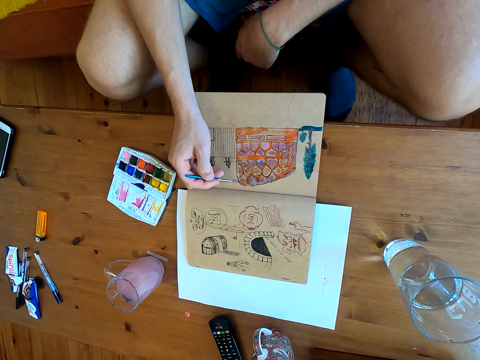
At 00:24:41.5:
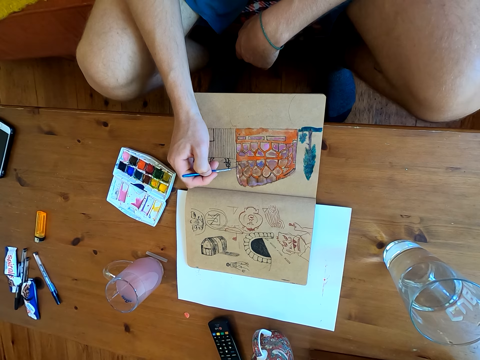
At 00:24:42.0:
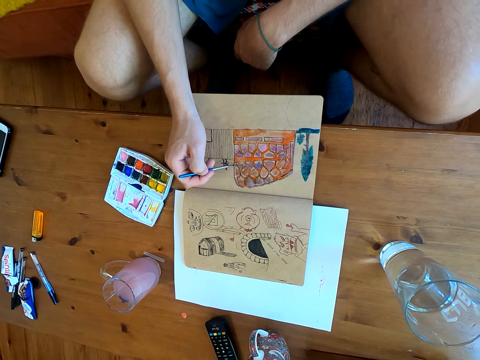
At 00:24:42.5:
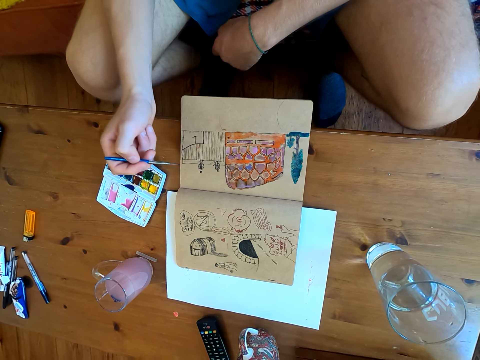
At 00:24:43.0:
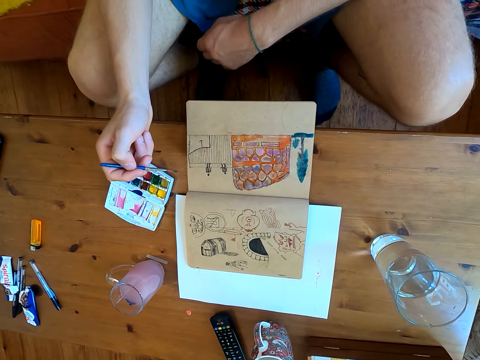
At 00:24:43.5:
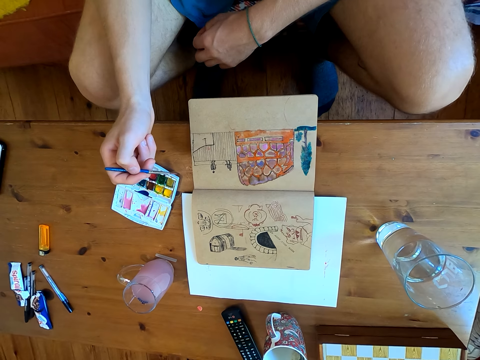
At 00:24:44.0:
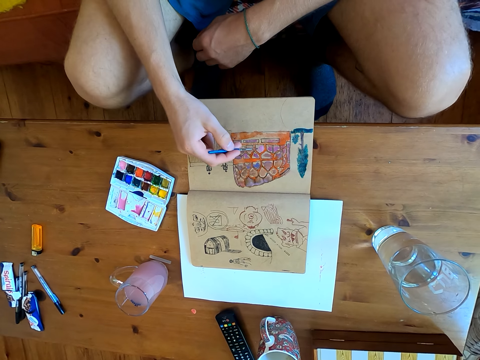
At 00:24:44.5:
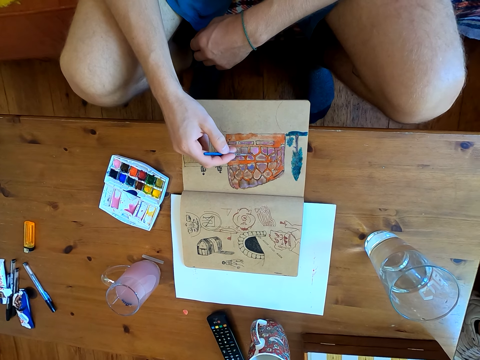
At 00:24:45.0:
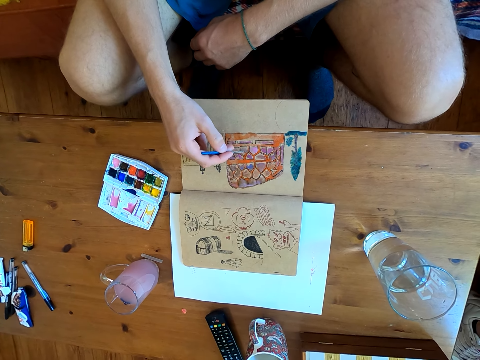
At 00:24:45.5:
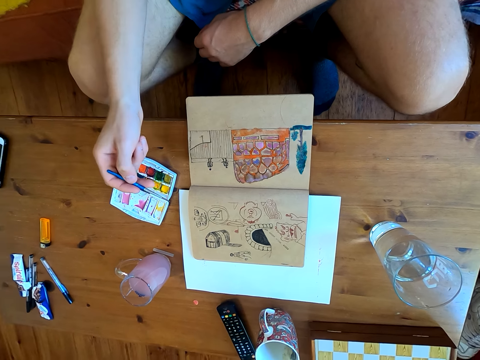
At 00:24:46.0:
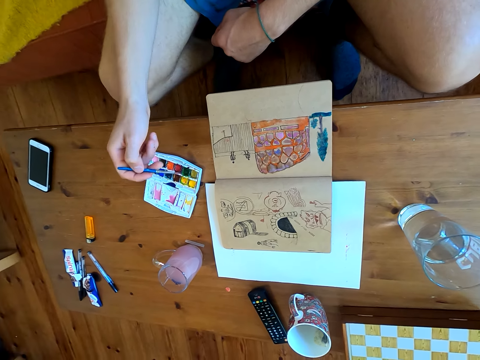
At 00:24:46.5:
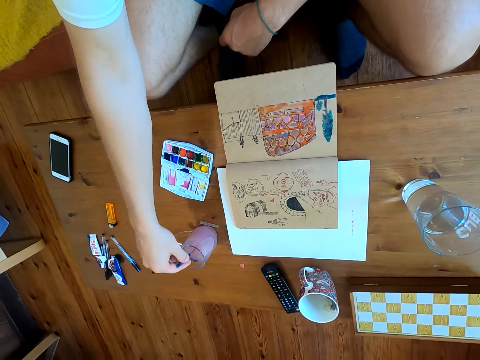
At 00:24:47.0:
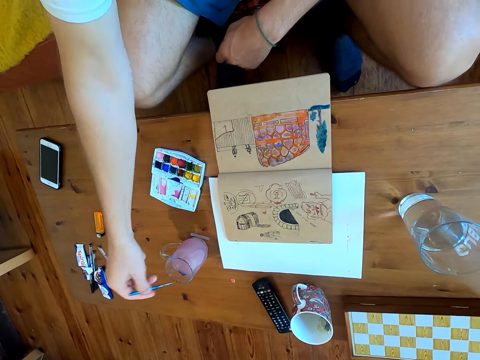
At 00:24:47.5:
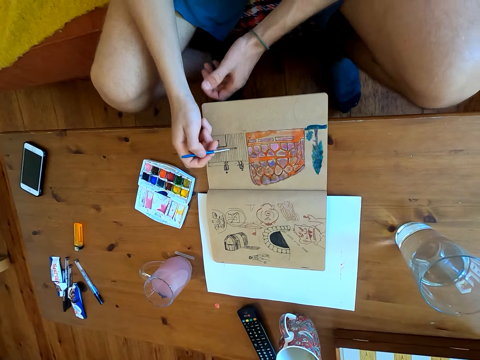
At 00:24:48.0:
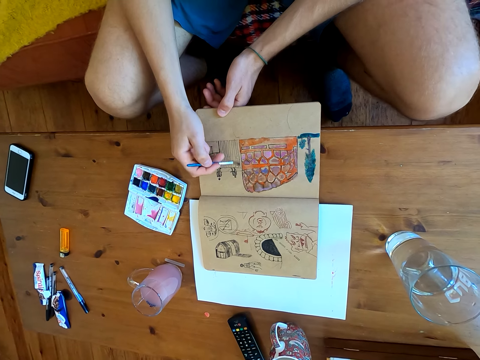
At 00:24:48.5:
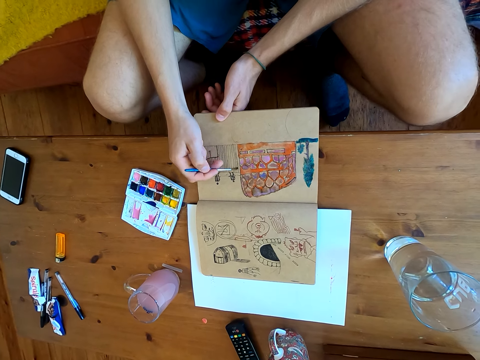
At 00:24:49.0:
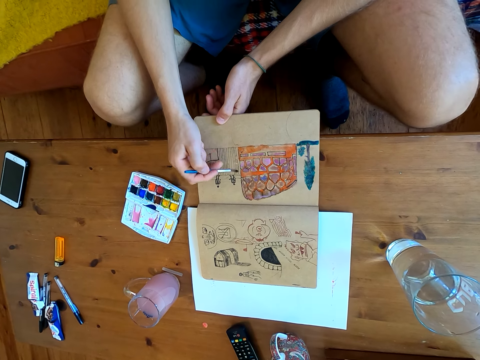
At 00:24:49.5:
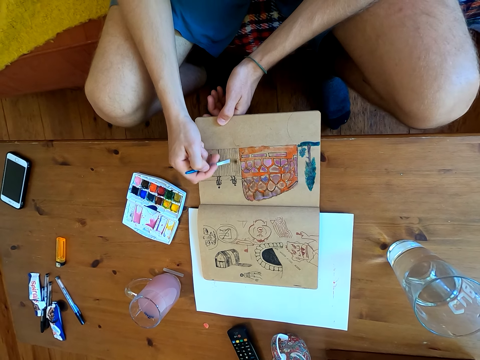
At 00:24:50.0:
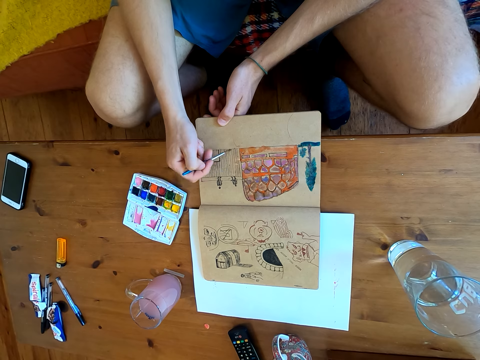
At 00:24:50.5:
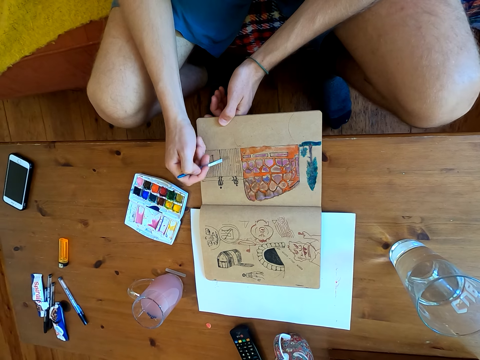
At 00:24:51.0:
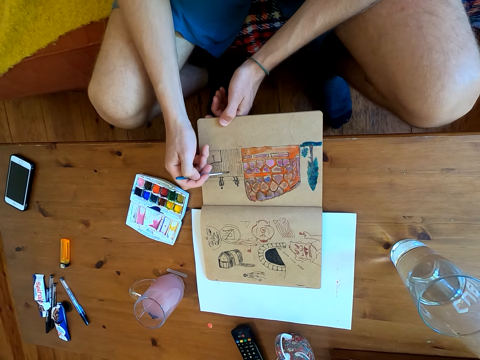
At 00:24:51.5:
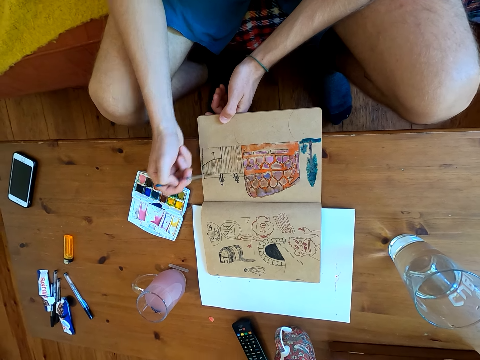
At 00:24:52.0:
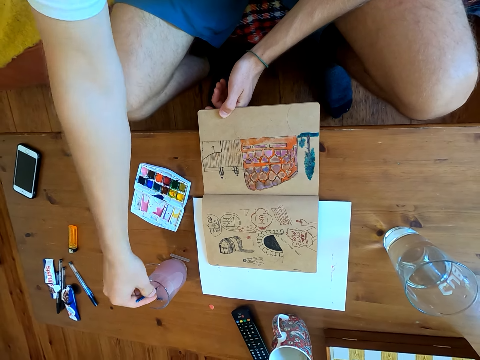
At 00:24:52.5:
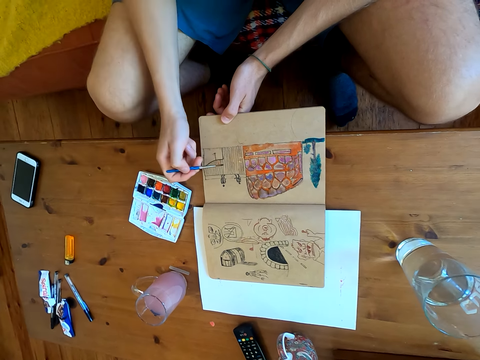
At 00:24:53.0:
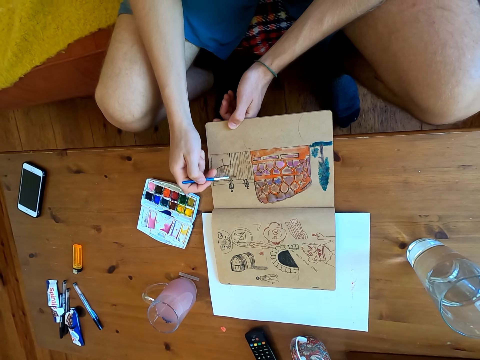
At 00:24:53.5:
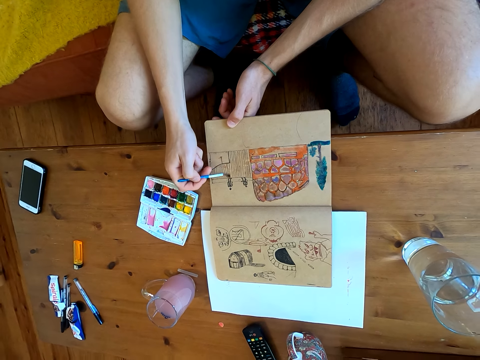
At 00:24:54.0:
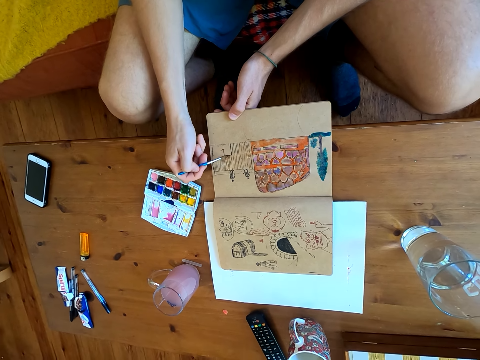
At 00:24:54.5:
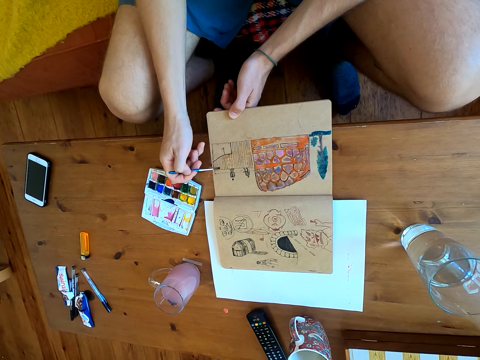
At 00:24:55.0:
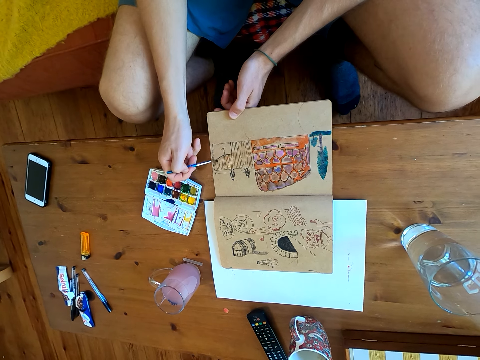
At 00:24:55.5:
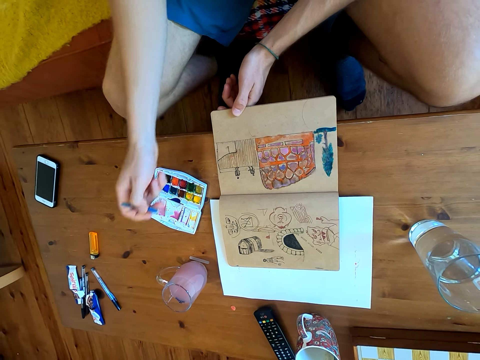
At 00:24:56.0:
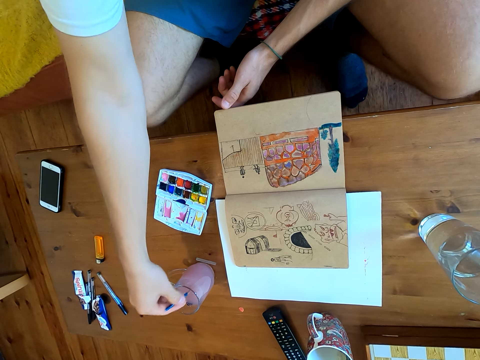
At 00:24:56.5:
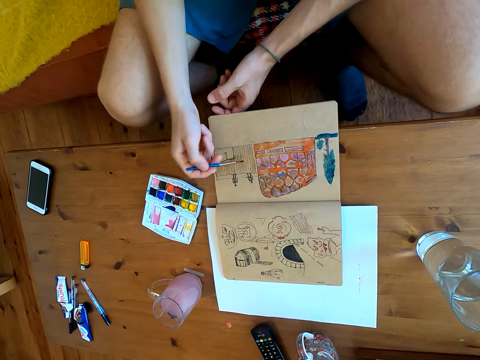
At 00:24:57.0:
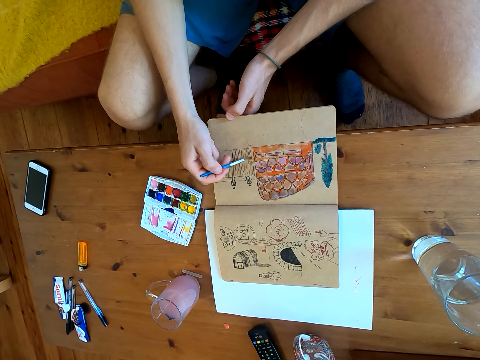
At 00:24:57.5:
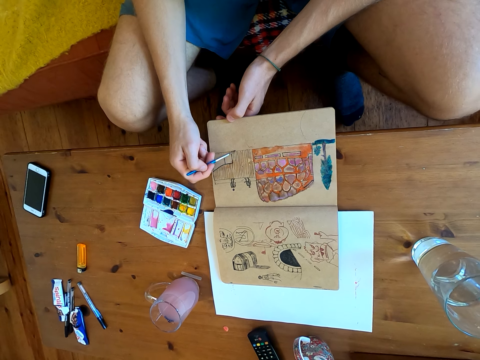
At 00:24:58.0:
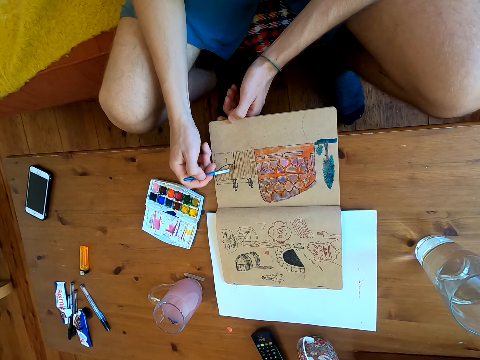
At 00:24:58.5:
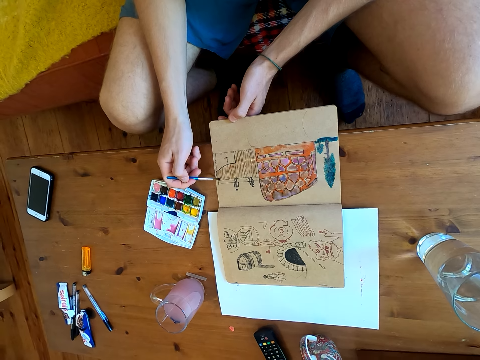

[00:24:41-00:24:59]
The camera wearer stares at the drawing. They paint the drawing on the paper. They dip the brush in liquid. They paint on a page of the book. They dip the brush in the liquid. They paint on the page of the book. They dip the brush in the liquid. They paint on the page of the book.

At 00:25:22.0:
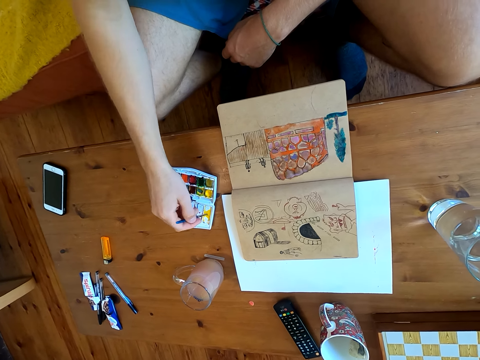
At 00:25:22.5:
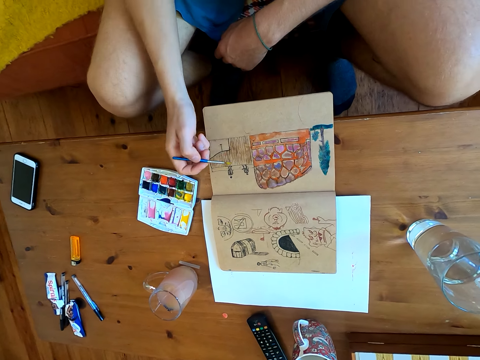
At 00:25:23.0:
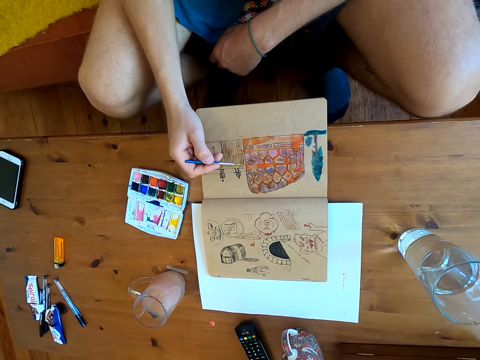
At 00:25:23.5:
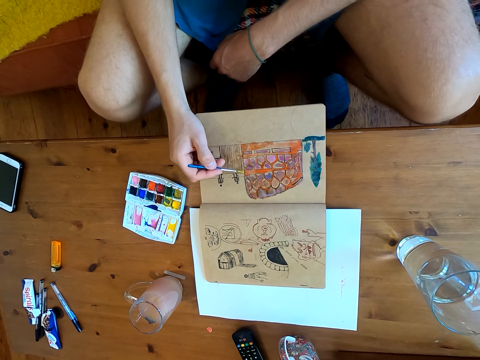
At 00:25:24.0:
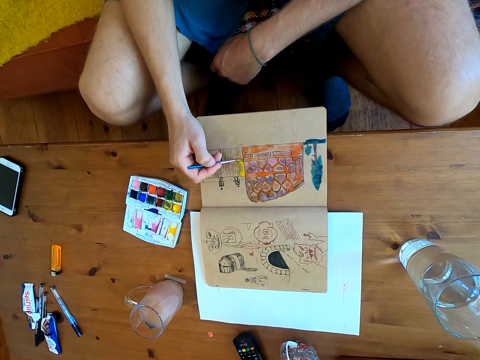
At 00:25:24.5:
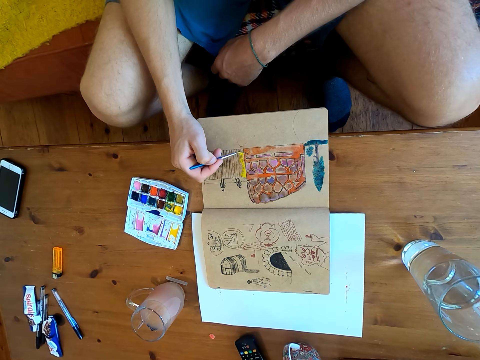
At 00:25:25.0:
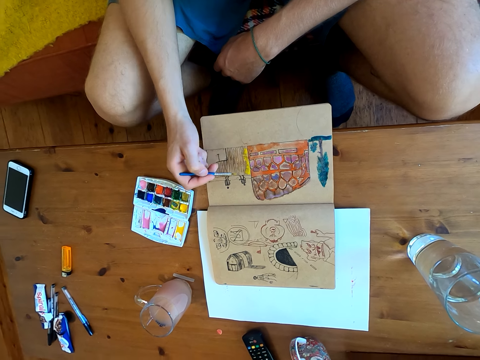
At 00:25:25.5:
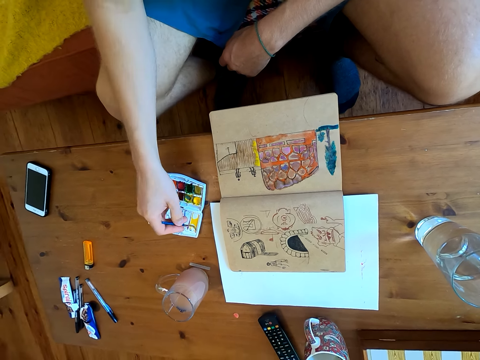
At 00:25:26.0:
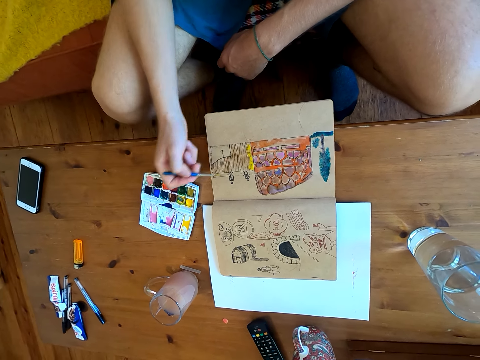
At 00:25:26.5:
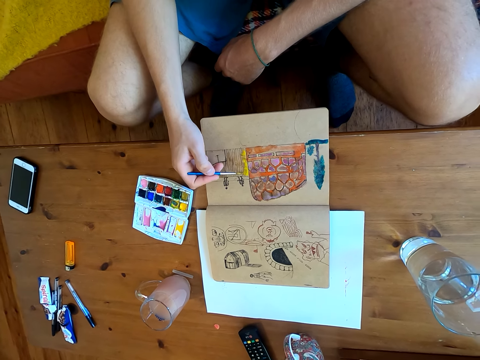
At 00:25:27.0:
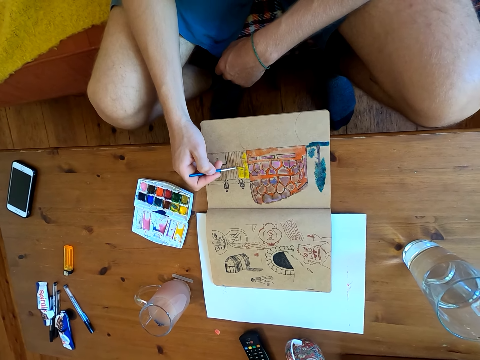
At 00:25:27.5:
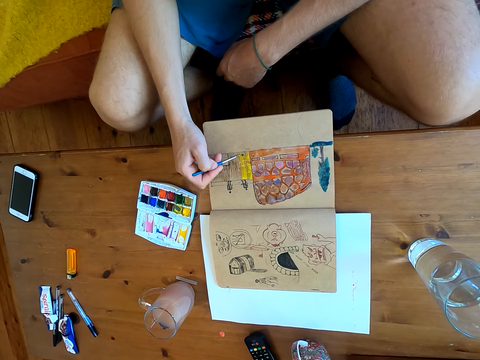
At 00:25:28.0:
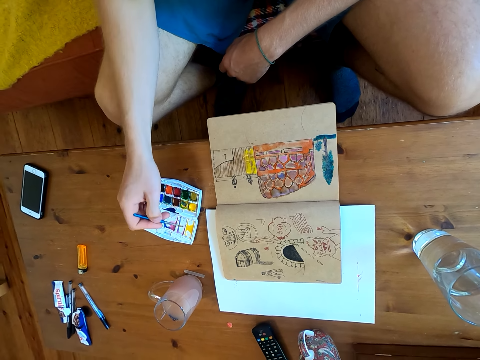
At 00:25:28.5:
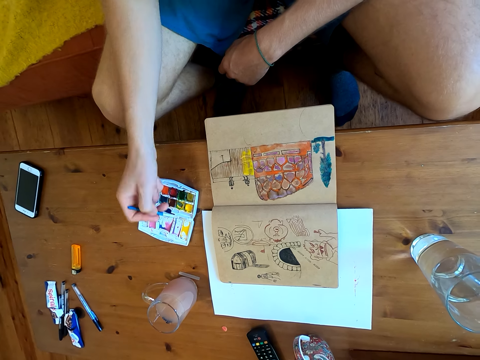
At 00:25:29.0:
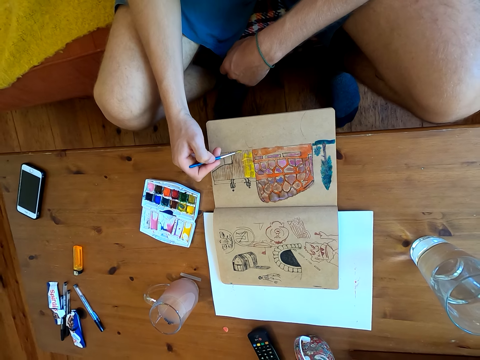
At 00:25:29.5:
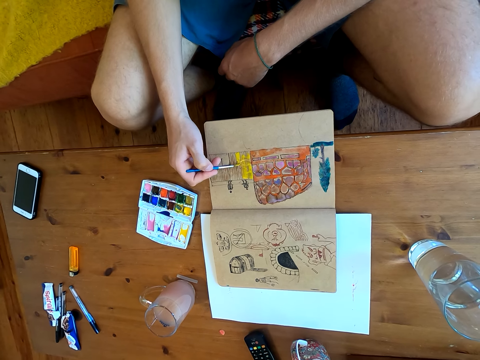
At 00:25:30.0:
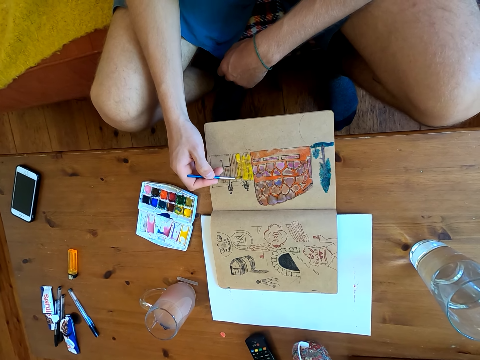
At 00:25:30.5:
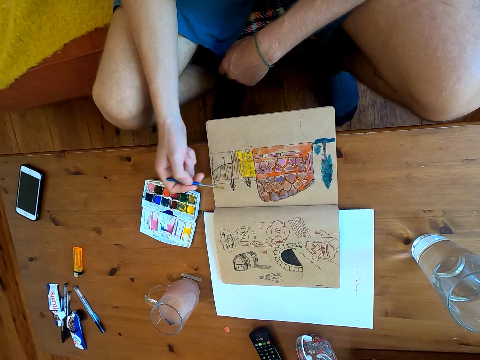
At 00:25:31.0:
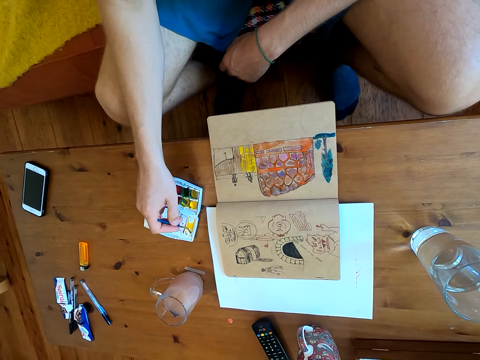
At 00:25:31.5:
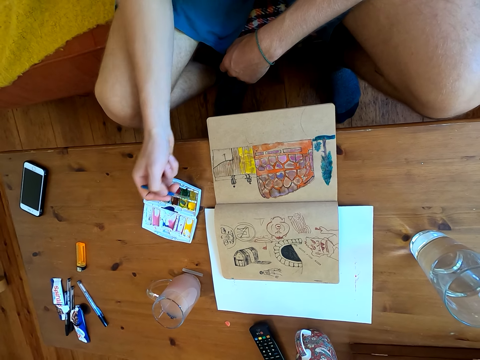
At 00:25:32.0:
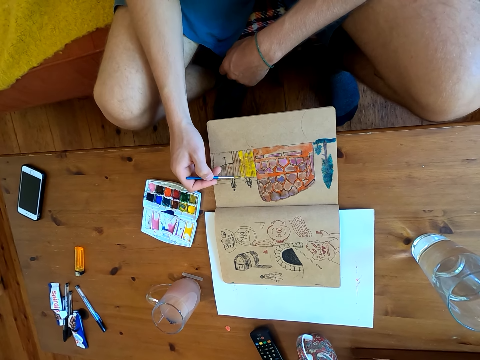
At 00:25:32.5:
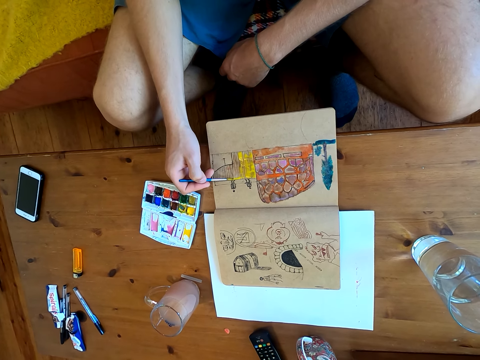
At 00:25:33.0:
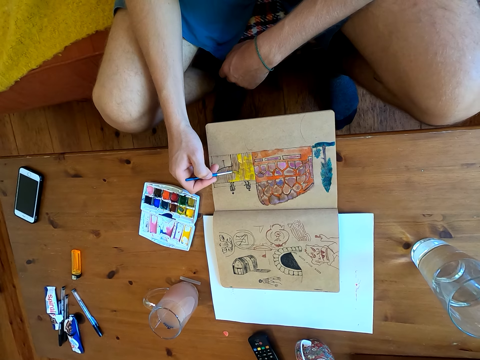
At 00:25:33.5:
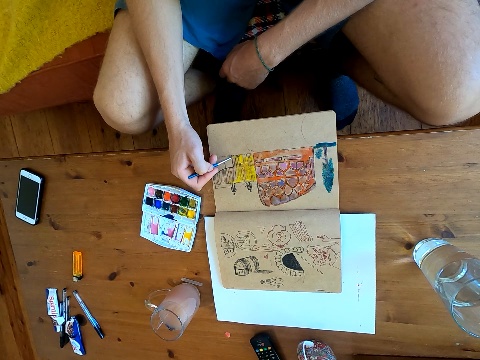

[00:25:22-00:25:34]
The camera wearer immerses the brush in the watercolor. They paint on the page of the book. They immerse the brush in the watercolor. They paint on the page of the book. They immerse the brush in the watercolor. They paint on the page of the book. They immerse the brush in the watercolor. They paint on the page of the book.
